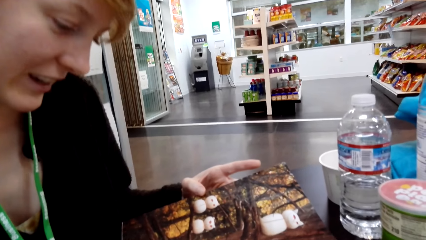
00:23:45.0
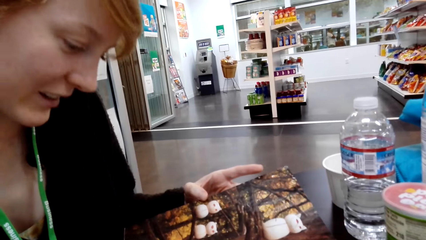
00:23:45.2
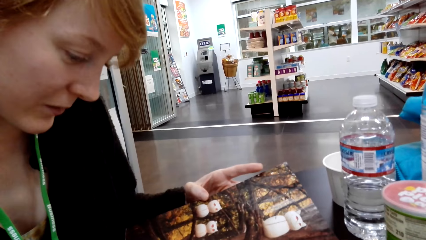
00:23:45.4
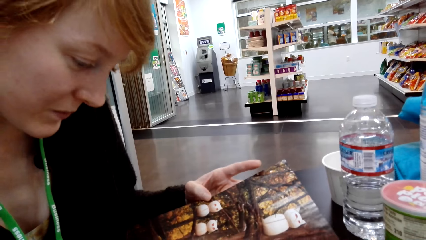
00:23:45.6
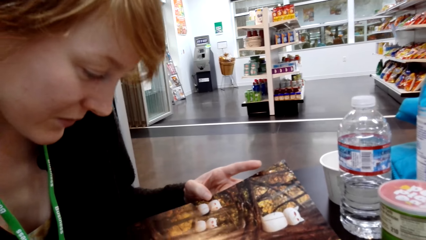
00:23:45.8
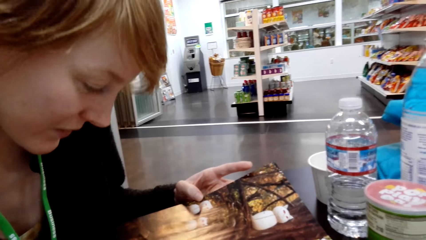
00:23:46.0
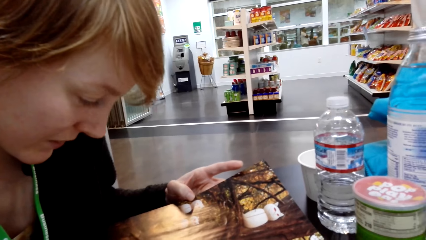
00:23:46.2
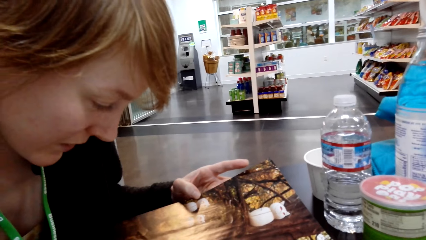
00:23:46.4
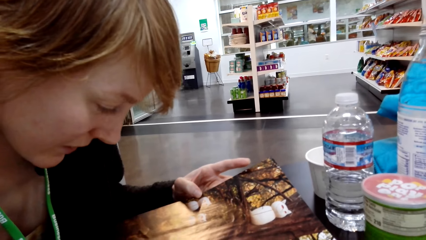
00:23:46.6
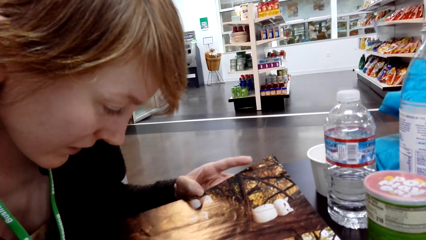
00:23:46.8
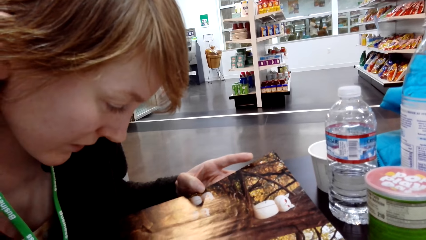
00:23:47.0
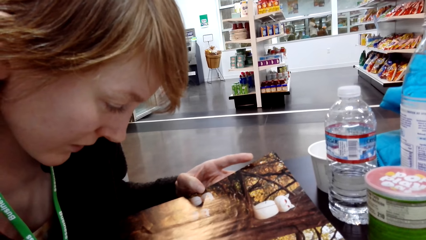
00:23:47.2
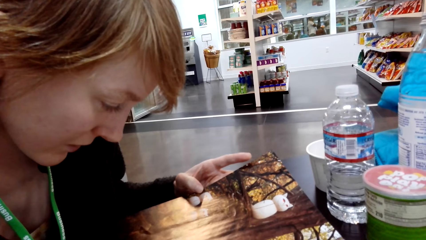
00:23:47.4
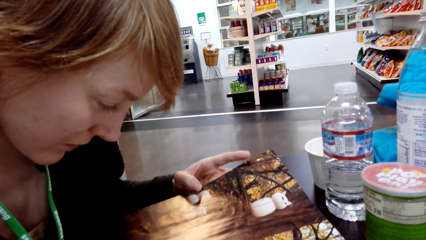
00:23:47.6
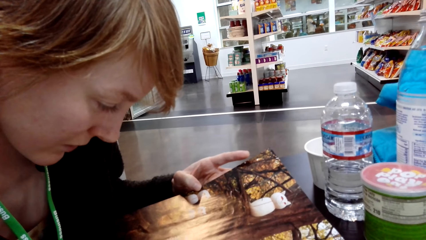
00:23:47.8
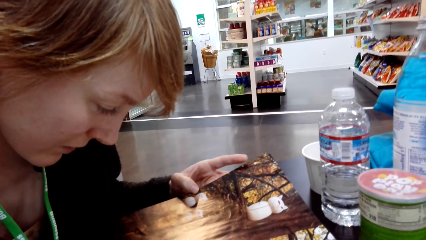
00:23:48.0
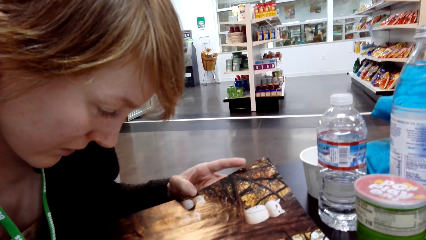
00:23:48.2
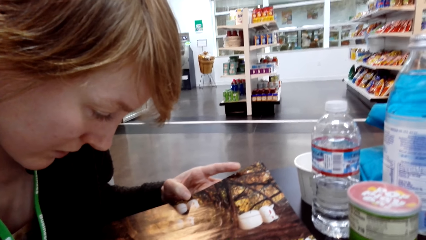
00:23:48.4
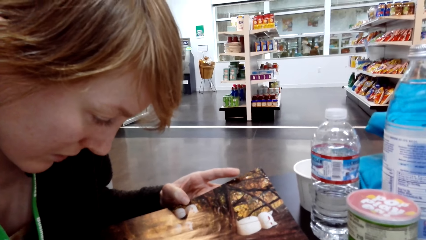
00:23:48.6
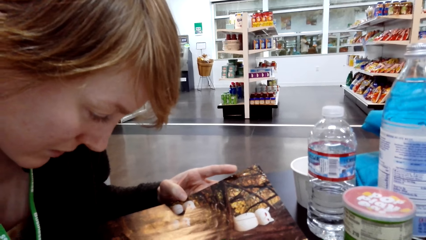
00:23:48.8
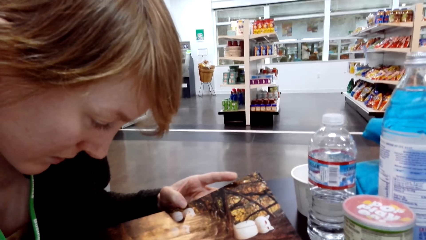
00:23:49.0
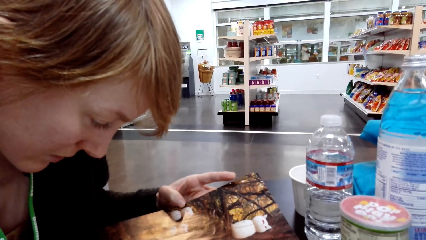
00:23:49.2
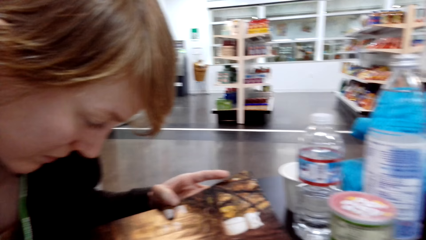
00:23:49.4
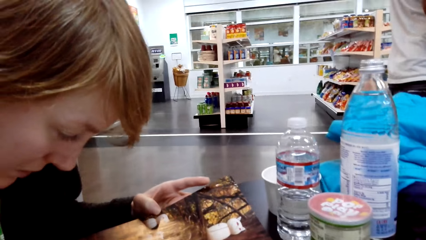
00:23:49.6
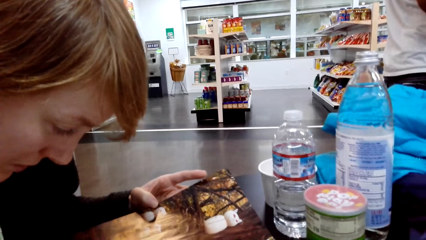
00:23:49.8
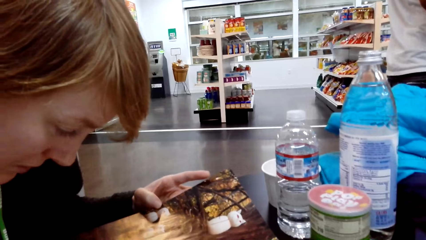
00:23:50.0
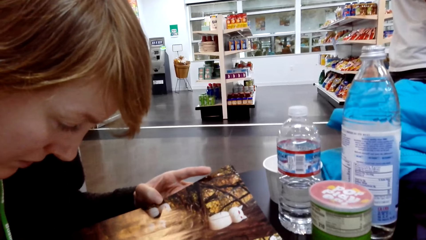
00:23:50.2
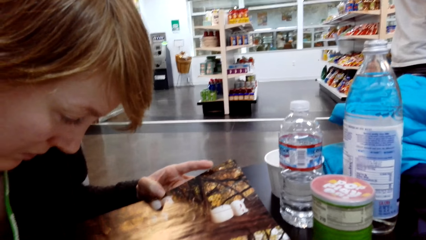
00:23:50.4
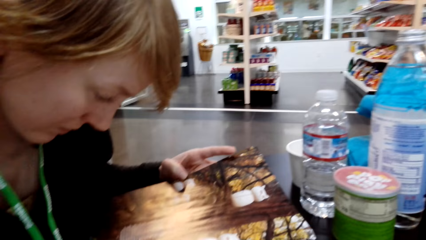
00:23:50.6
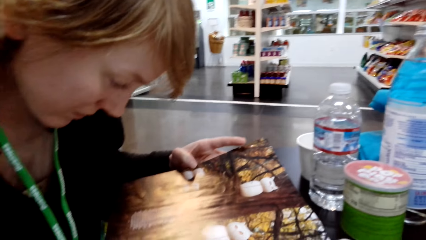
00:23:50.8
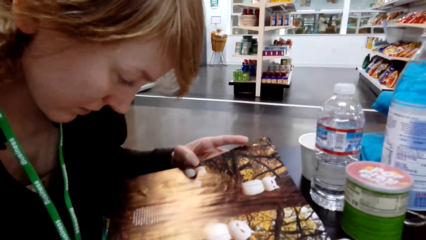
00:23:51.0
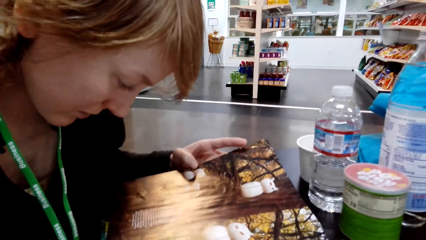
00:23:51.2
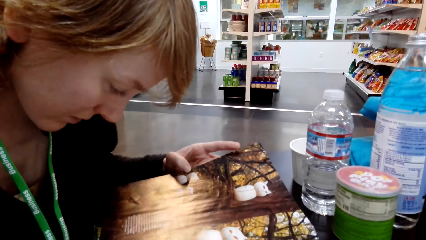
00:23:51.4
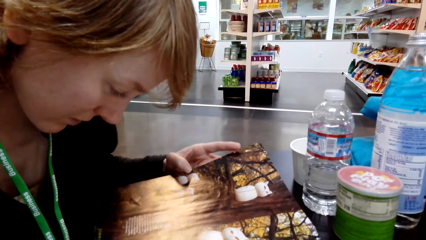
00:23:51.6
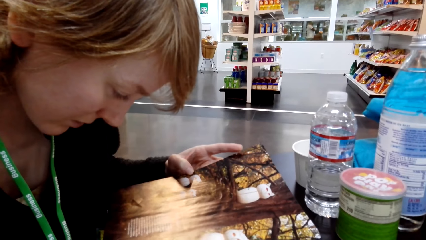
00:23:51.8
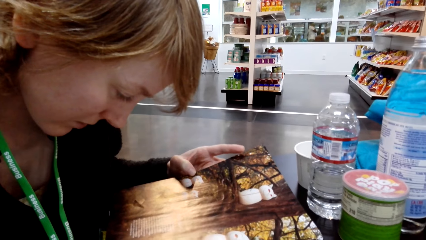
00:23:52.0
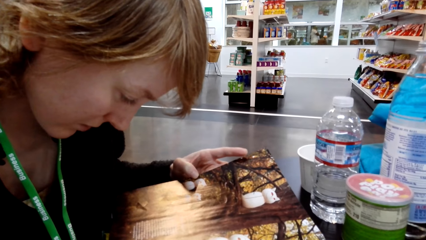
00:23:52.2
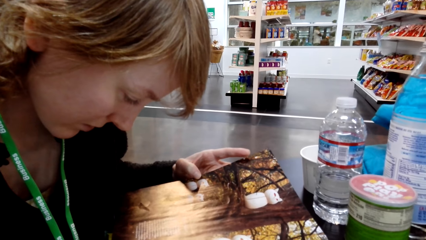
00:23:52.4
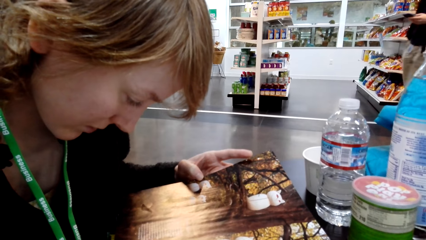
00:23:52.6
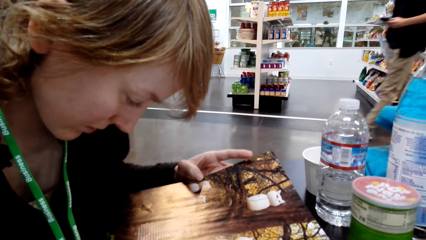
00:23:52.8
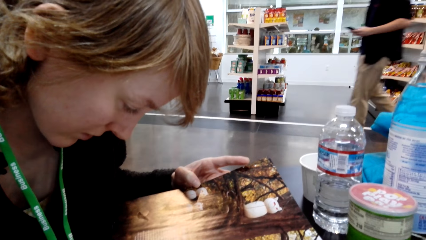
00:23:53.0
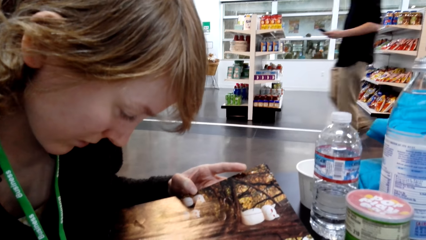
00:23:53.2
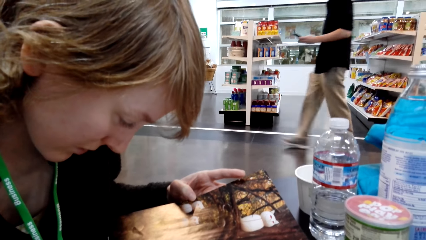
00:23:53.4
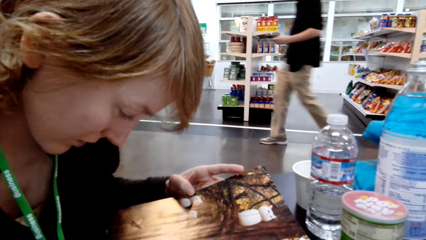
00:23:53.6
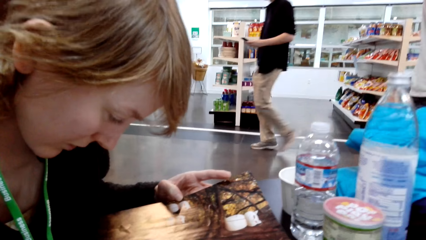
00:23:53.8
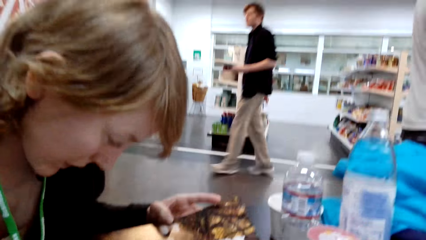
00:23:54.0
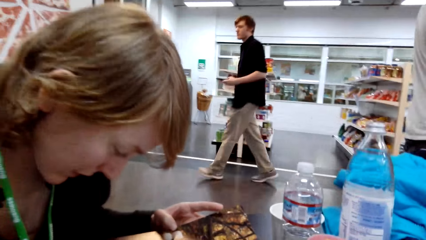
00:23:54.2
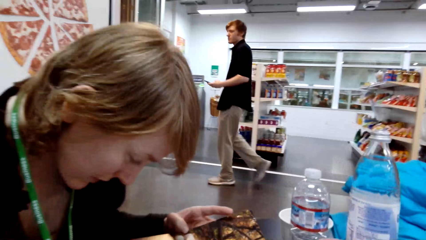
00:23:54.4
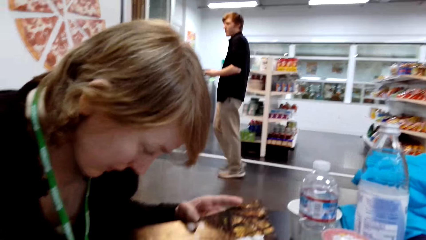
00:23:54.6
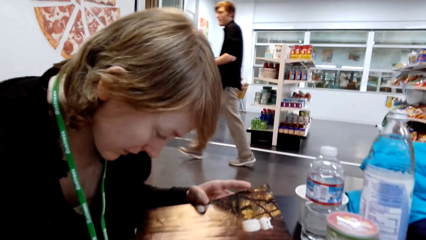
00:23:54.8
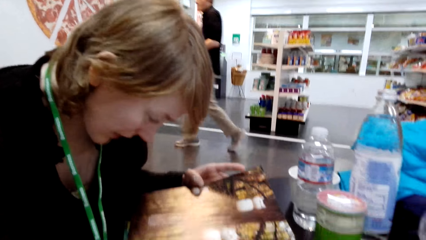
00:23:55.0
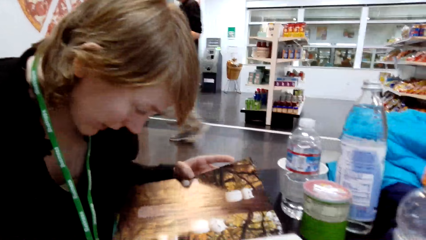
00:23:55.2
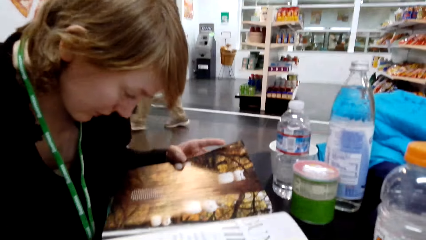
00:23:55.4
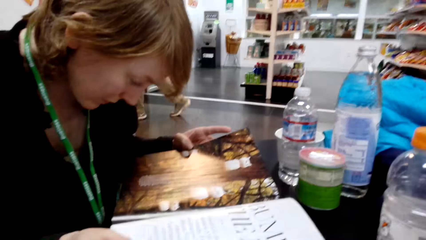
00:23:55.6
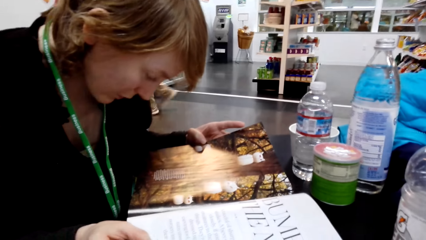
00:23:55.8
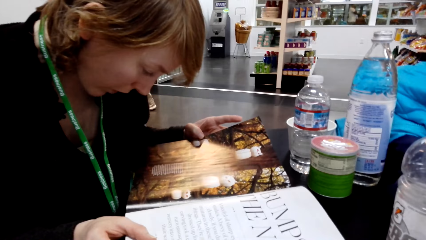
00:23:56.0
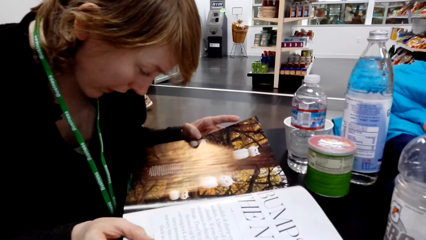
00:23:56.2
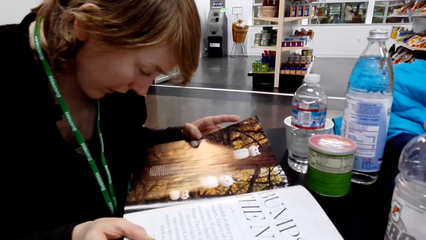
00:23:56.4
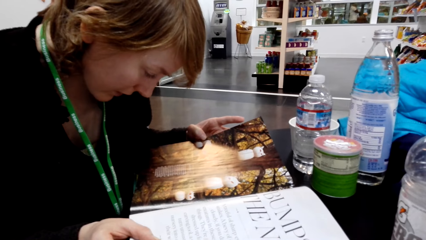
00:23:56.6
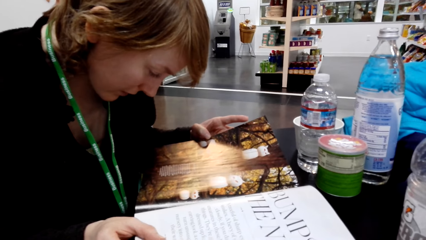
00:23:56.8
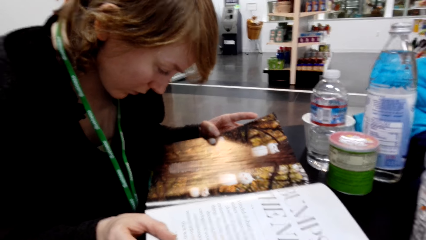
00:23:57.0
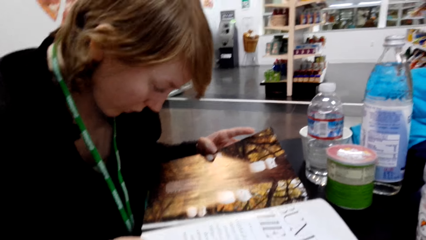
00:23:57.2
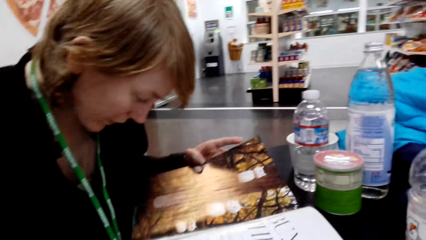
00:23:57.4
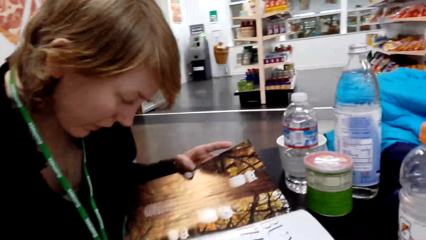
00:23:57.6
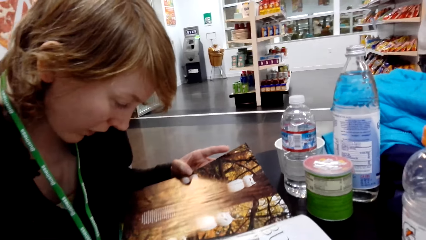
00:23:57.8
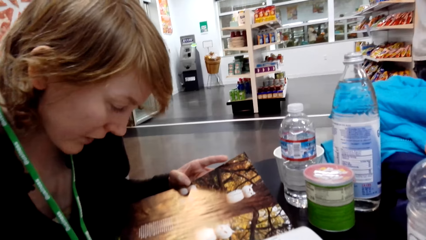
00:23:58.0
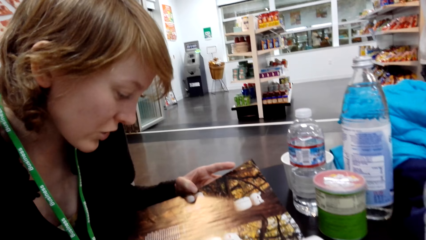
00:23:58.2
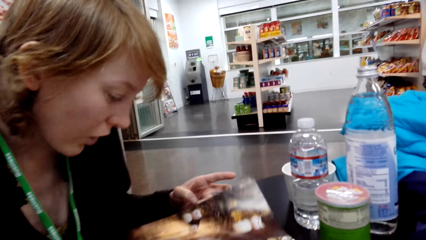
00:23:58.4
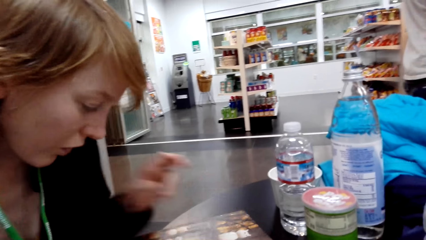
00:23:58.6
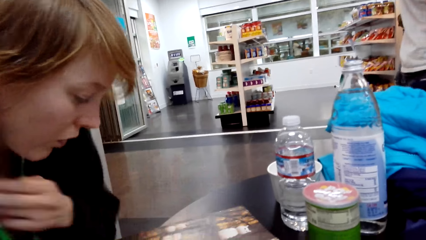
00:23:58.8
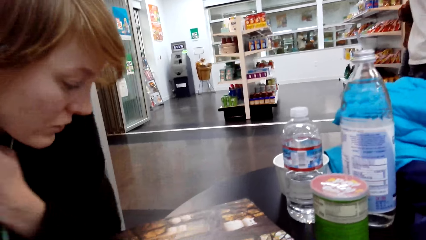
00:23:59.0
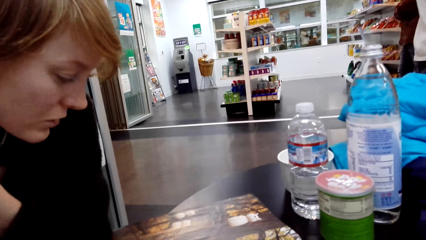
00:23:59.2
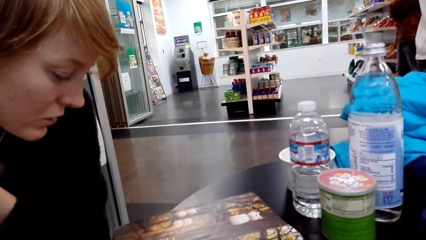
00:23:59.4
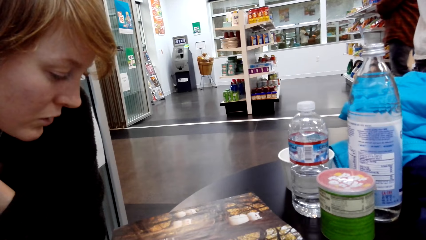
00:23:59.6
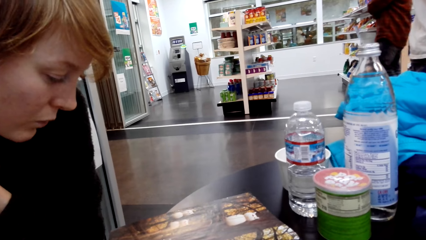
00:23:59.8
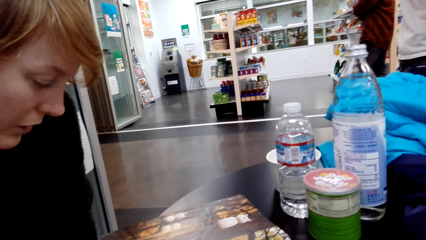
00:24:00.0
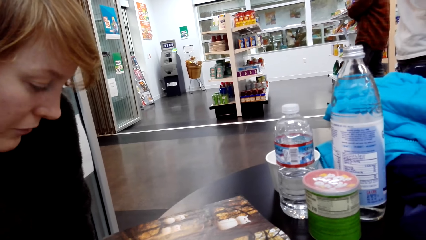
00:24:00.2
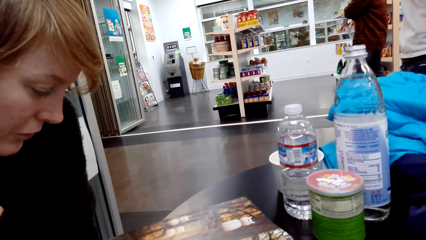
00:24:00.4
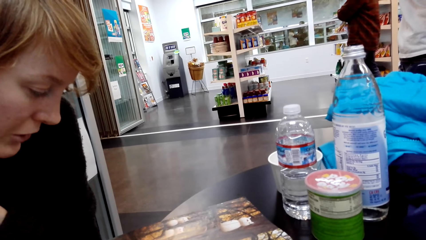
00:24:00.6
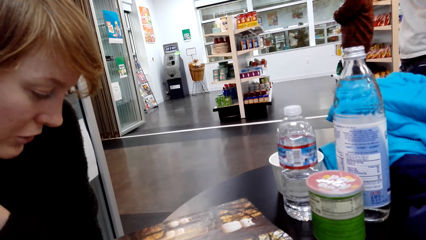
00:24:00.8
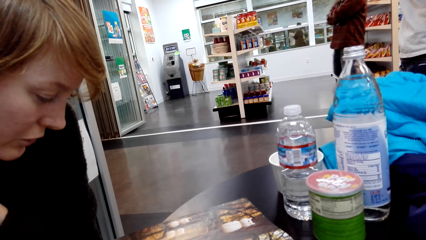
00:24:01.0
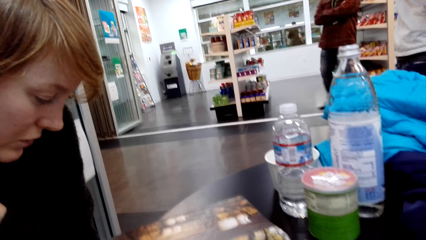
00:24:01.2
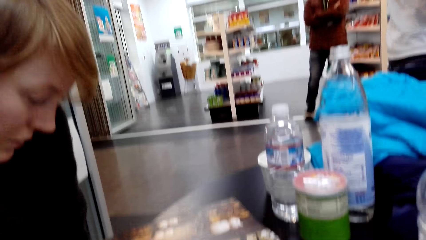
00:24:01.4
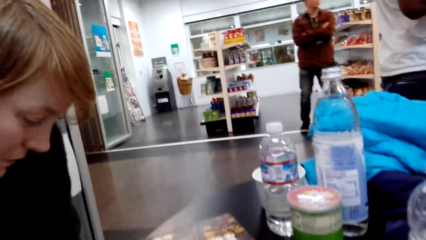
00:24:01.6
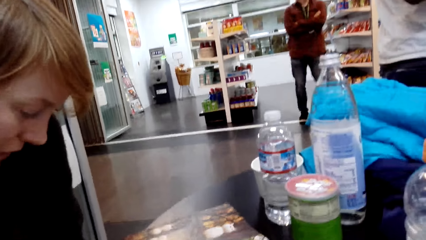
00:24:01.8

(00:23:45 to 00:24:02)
A person reads a magazine. A man walks around. A woman touches the neck area.
